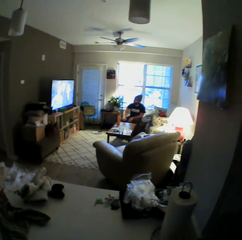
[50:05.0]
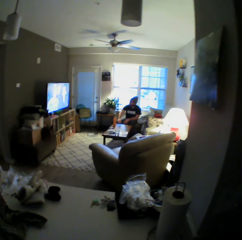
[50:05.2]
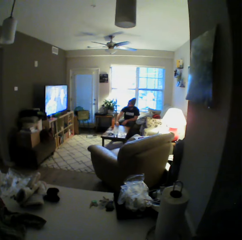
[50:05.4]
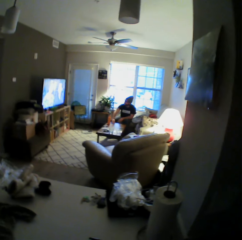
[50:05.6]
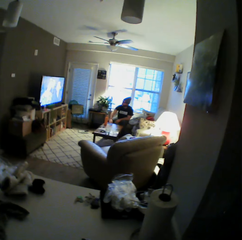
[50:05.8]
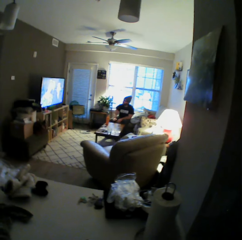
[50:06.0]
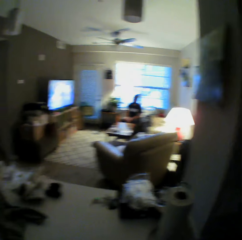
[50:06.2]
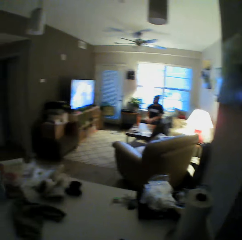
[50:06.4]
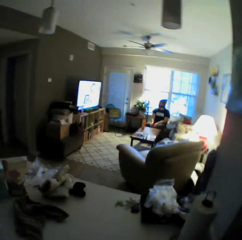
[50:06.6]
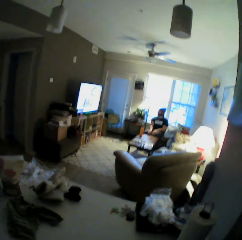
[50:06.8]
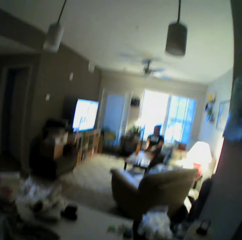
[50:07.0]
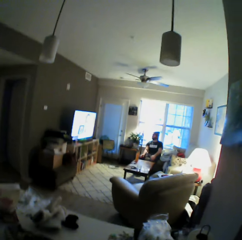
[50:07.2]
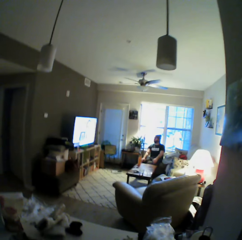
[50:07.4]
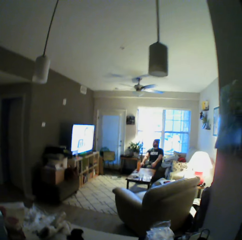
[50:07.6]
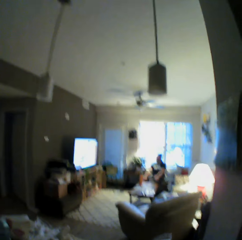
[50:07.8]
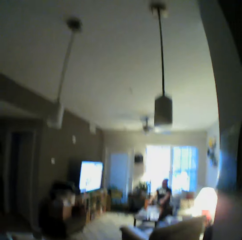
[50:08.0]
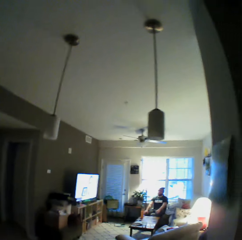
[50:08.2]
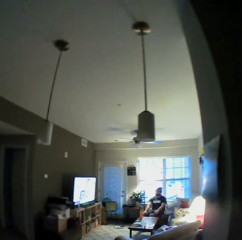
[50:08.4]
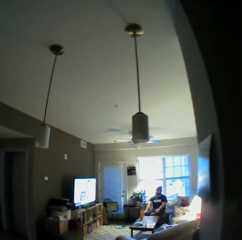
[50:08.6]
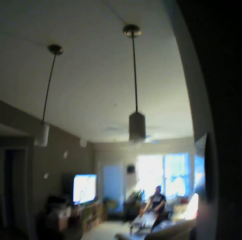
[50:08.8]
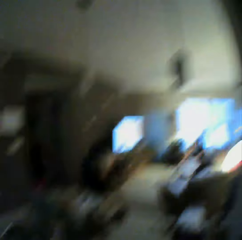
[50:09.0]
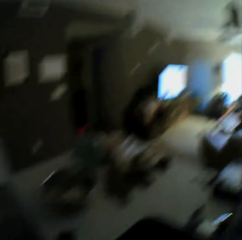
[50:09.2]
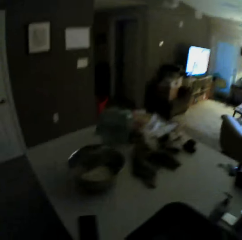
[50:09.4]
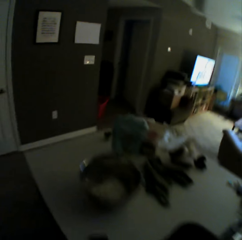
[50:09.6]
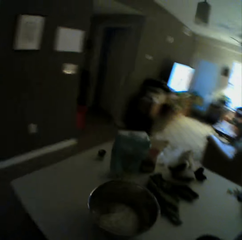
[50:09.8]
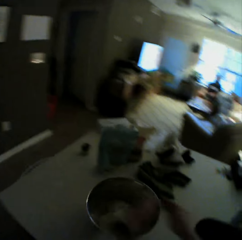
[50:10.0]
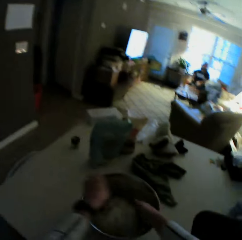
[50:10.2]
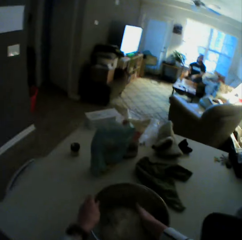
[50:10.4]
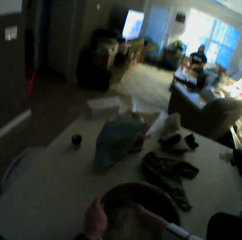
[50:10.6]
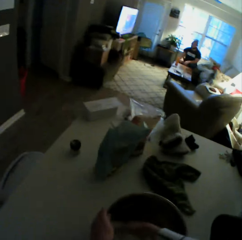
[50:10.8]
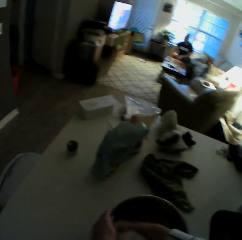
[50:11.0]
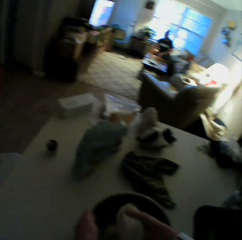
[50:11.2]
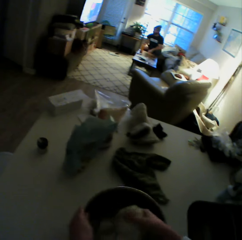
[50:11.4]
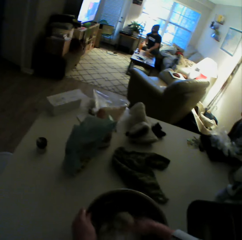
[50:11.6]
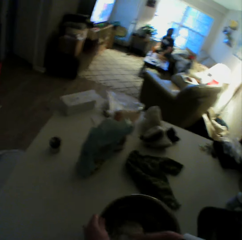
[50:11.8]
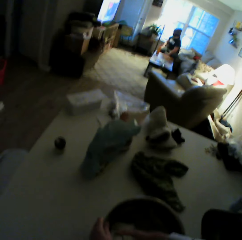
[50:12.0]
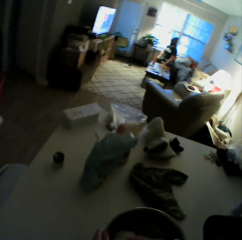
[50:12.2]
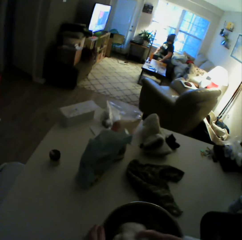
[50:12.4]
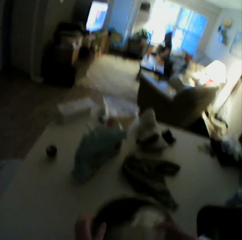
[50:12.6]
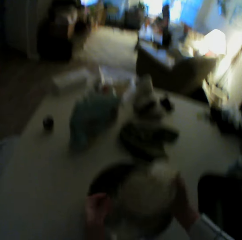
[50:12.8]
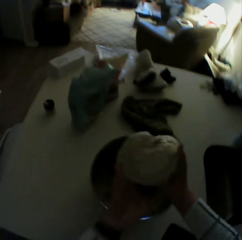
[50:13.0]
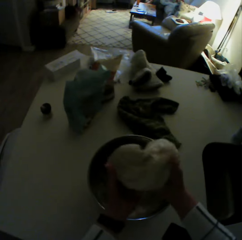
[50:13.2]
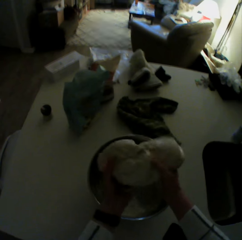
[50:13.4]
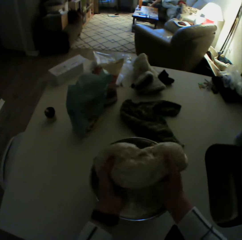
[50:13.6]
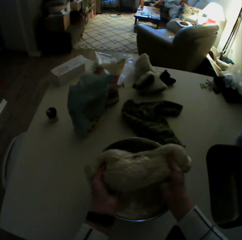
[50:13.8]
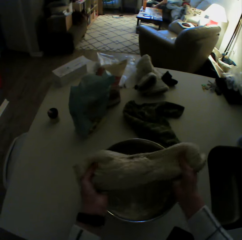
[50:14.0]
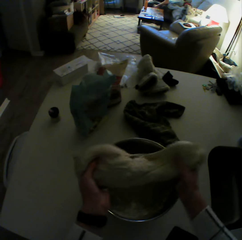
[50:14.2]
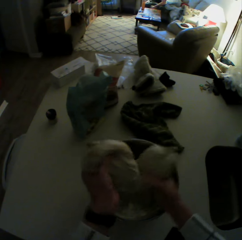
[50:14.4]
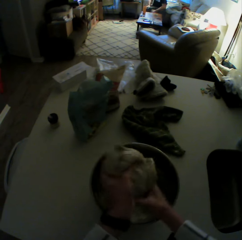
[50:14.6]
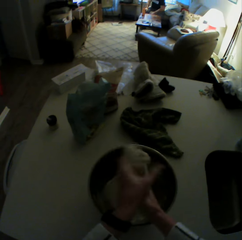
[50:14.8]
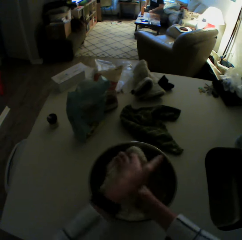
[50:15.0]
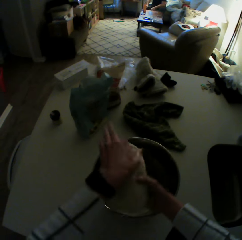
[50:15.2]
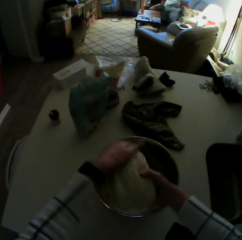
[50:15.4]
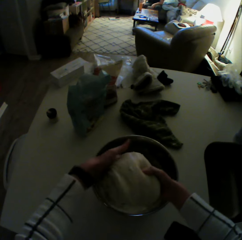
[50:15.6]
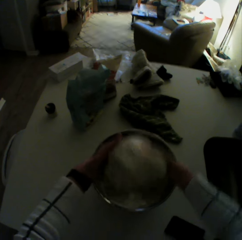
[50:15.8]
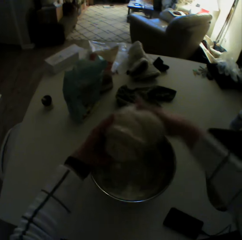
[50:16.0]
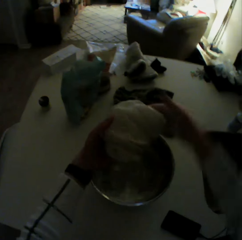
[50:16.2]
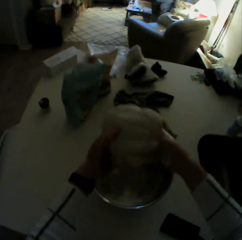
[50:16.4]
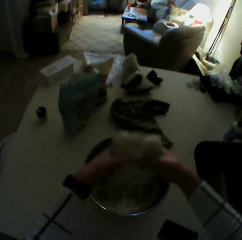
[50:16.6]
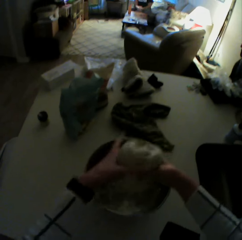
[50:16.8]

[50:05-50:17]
A man puts cards on the table. The camera wearer touches the dough. She places her right hand in the bowl on the kitchen table. She places her left hand on the bowl. She picks up the dough from the bowl on the kitchen table with her right hand. She kneads the dough with both her hands.

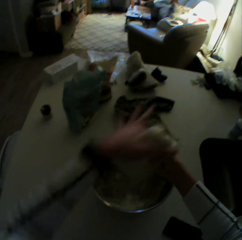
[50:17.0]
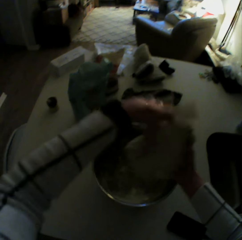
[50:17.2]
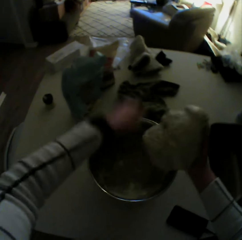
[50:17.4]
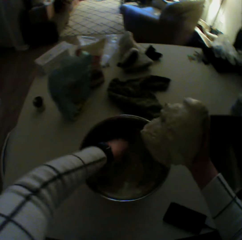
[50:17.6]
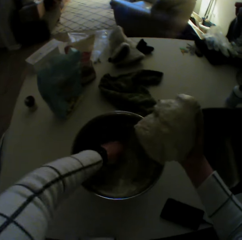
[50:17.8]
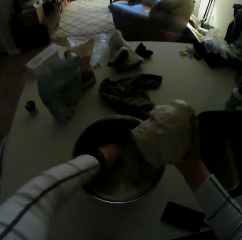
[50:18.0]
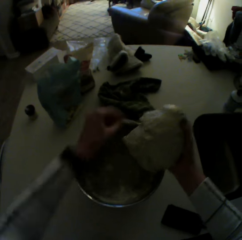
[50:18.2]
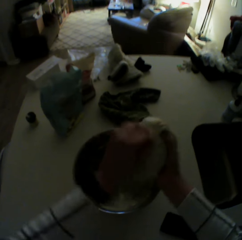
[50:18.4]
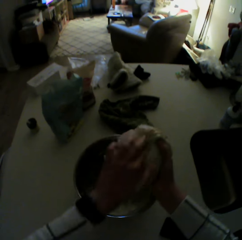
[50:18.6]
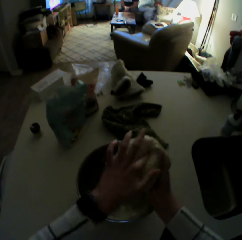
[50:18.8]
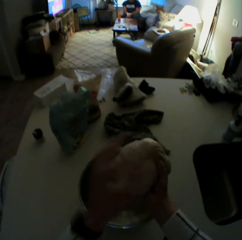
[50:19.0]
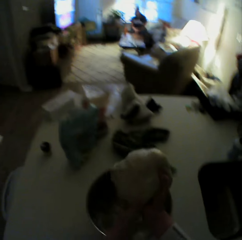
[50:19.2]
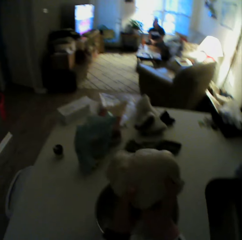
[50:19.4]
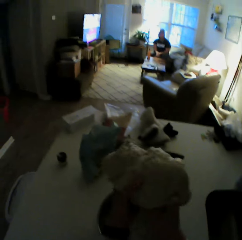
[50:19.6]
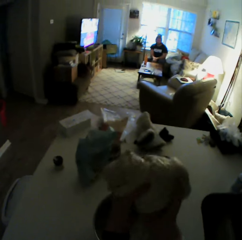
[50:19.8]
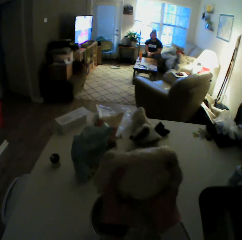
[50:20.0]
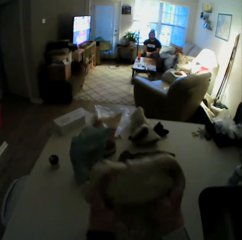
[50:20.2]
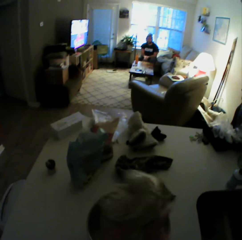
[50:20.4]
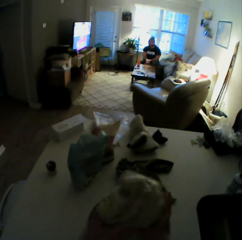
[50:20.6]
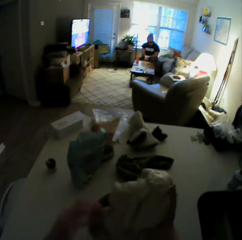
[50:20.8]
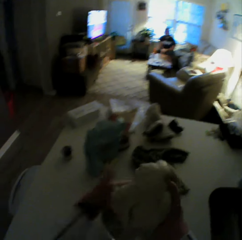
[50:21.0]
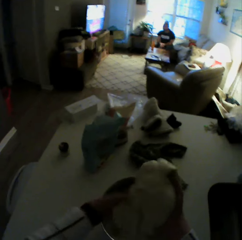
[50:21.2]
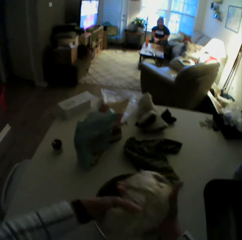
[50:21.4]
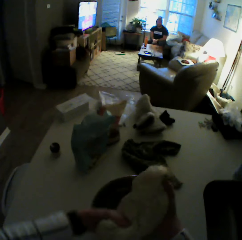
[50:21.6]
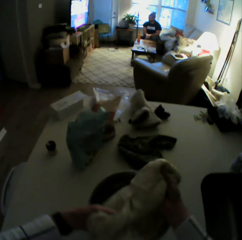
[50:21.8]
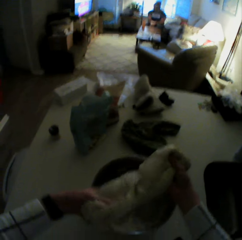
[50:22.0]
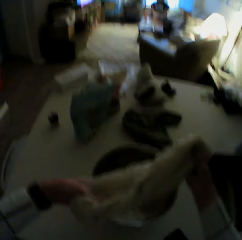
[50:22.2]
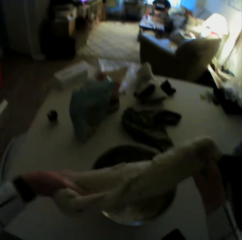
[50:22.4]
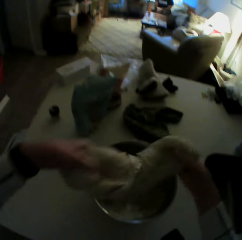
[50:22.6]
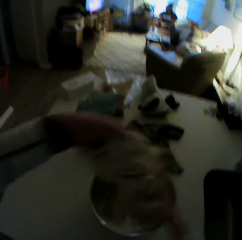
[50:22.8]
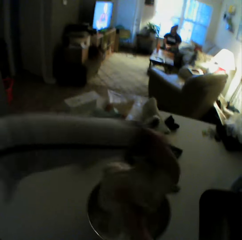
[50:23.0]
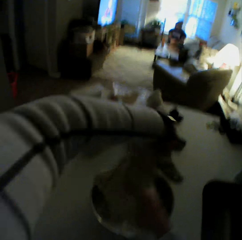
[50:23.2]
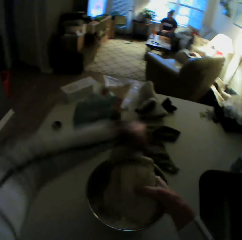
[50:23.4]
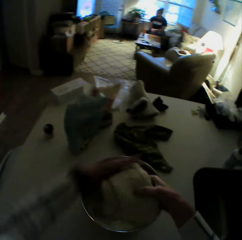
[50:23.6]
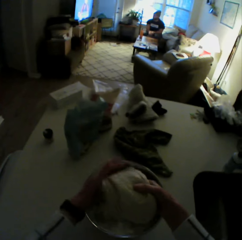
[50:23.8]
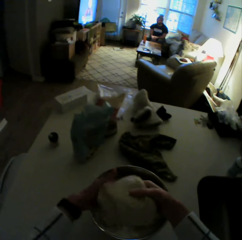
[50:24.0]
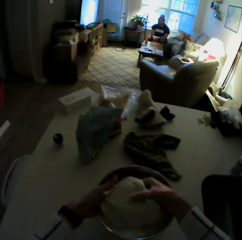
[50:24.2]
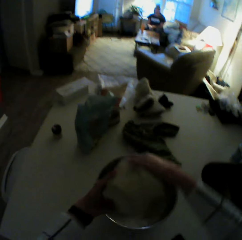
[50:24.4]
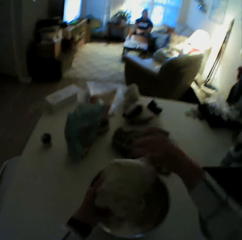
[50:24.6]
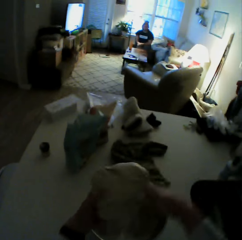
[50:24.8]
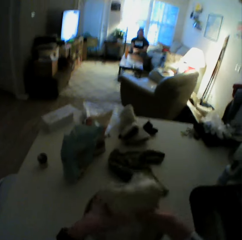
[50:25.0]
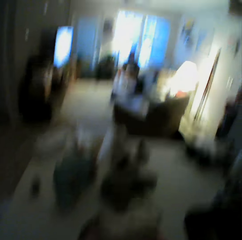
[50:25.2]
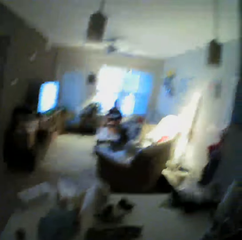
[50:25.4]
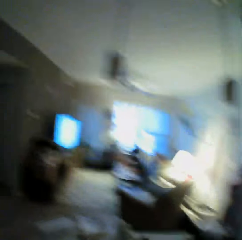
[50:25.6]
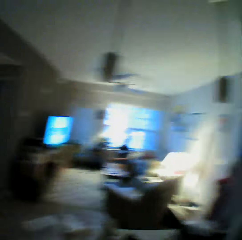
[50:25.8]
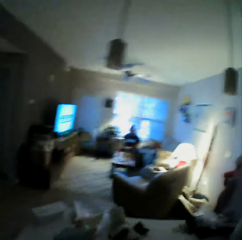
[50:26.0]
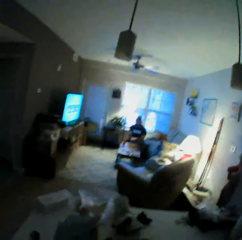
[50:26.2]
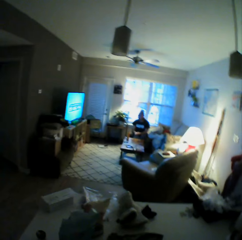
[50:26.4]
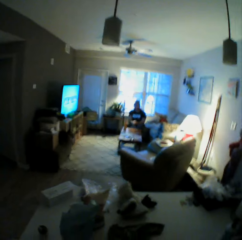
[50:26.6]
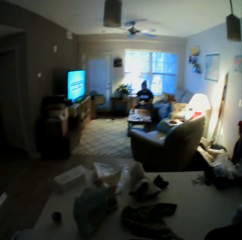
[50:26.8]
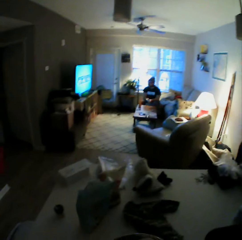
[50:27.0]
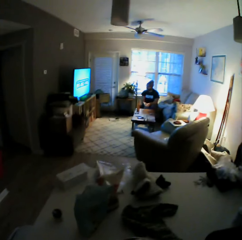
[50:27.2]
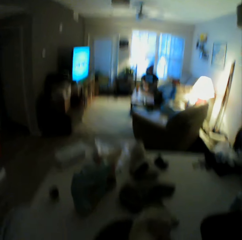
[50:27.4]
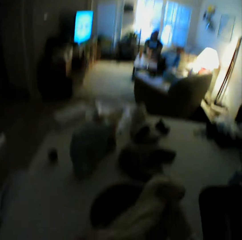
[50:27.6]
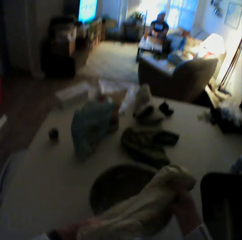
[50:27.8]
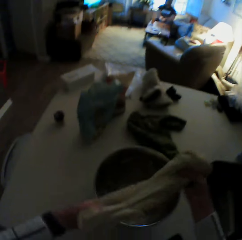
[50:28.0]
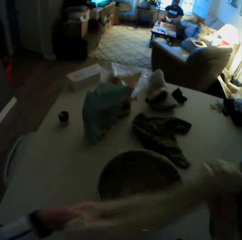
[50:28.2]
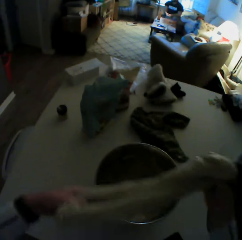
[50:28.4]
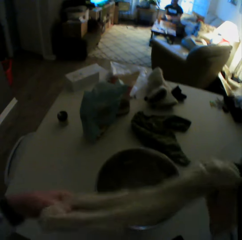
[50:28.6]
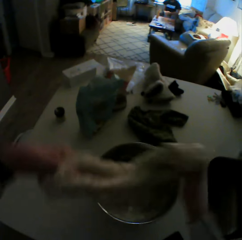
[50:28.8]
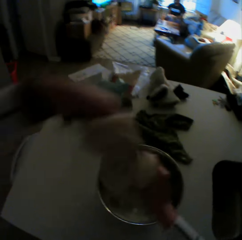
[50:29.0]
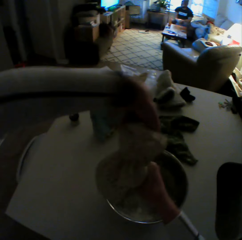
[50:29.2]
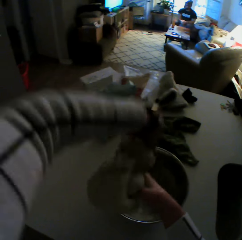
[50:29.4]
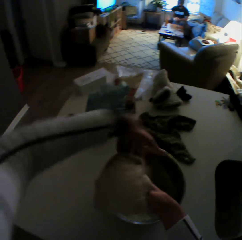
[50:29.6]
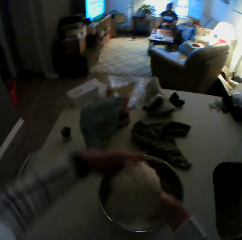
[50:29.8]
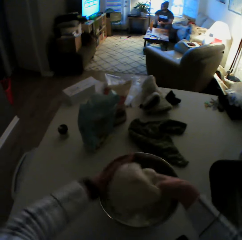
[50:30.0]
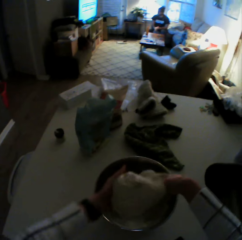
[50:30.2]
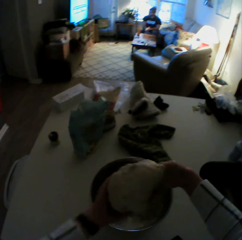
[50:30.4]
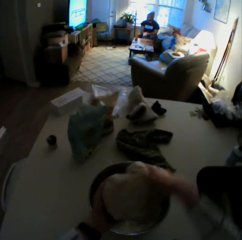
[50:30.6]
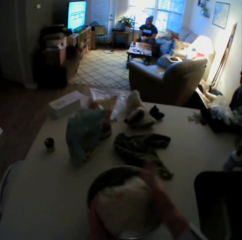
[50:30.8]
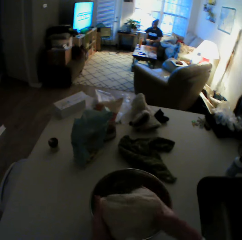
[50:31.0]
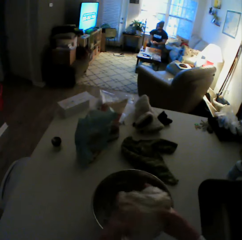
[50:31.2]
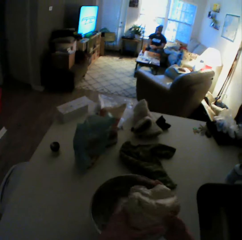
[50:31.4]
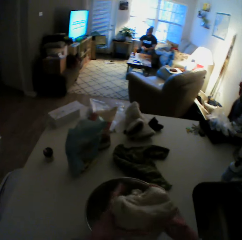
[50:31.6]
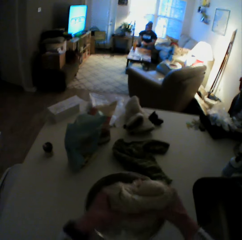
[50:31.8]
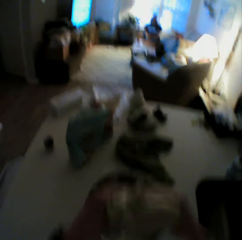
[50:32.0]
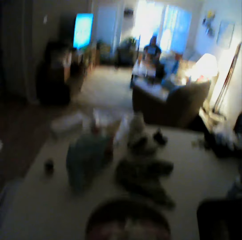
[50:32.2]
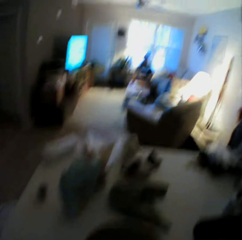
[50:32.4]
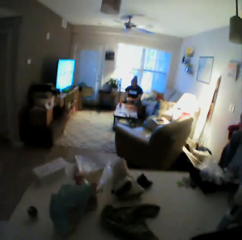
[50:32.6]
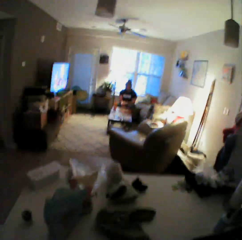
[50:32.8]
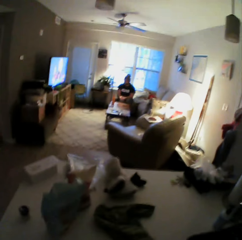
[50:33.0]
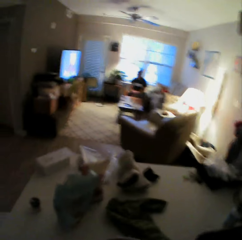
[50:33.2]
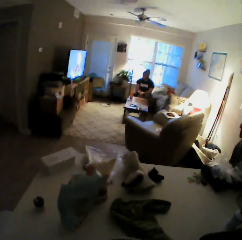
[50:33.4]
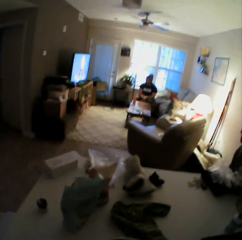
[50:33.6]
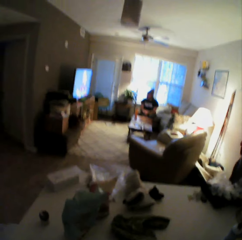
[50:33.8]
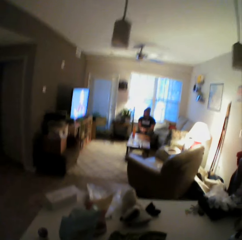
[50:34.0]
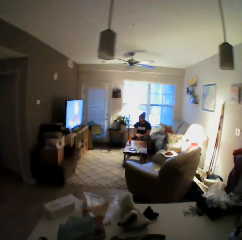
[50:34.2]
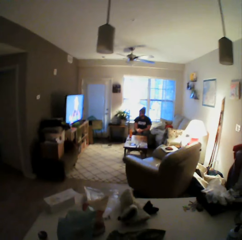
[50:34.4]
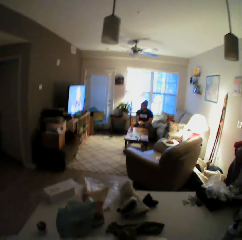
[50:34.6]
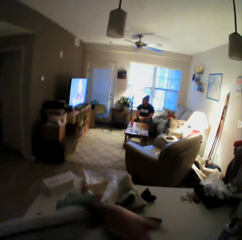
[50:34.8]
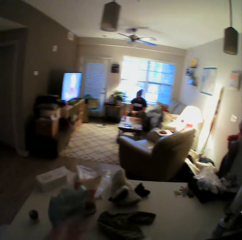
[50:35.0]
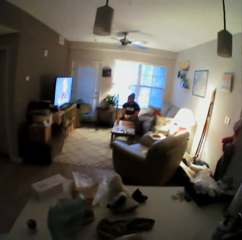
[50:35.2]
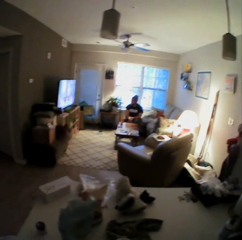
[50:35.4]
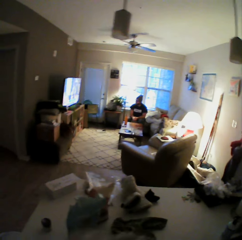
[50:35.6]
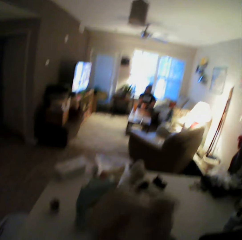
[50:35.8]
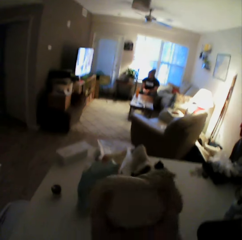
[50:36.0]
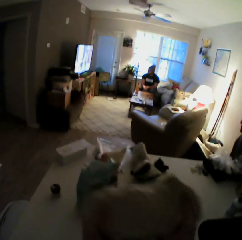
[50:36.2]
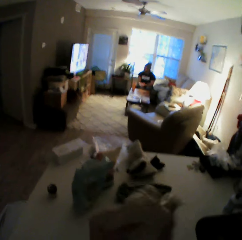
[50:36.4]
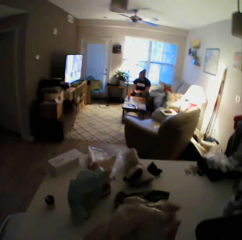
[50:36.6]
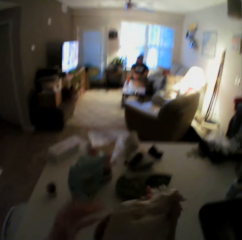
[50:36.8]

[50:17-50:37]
The camera wearer picks up a piece of dough from the bowl on the kitchen table with her left hand. She puts the piece of dough on the dough in her right hand. She kneads the dough with both her hands. She stretches the dough.
